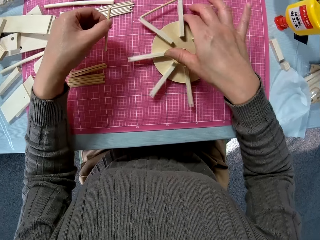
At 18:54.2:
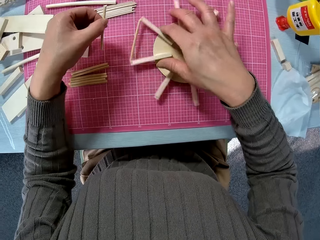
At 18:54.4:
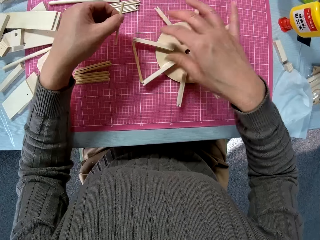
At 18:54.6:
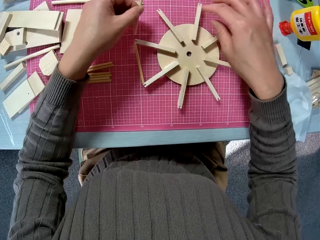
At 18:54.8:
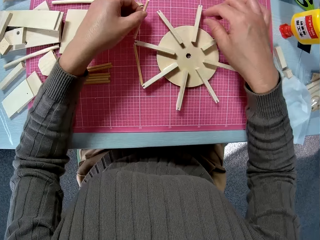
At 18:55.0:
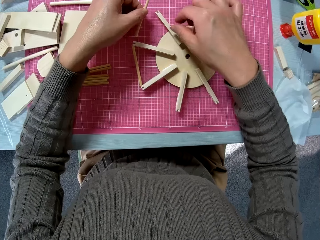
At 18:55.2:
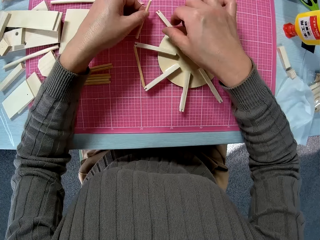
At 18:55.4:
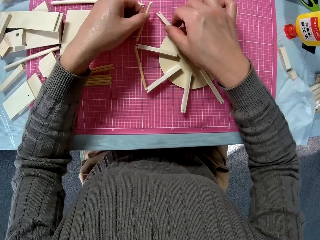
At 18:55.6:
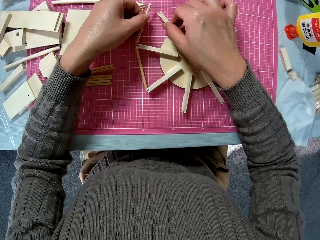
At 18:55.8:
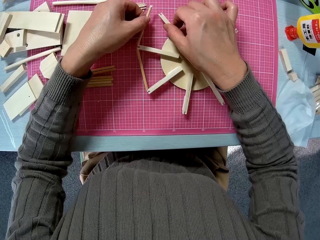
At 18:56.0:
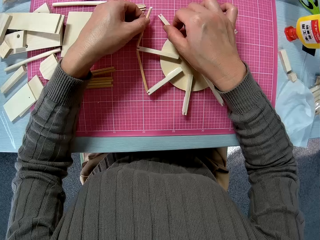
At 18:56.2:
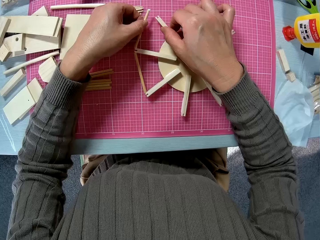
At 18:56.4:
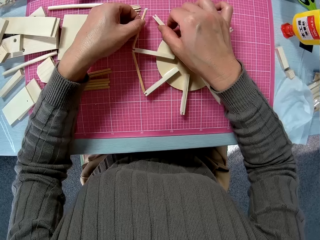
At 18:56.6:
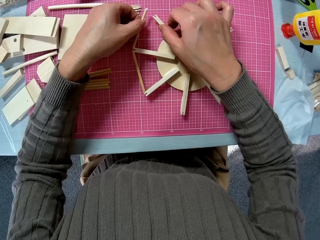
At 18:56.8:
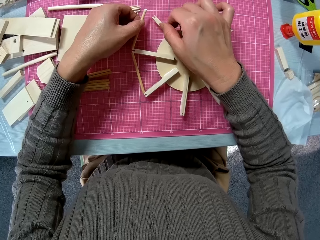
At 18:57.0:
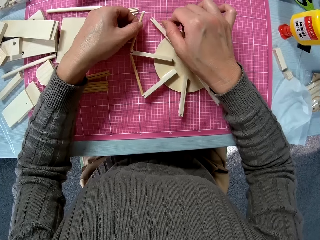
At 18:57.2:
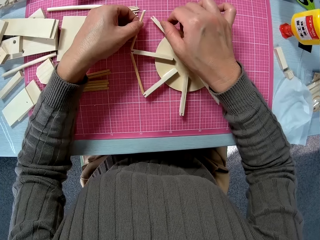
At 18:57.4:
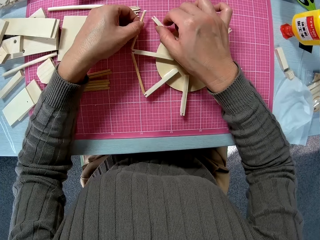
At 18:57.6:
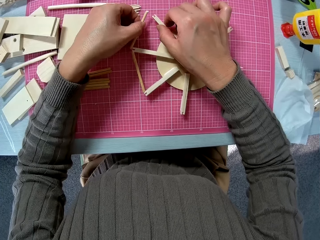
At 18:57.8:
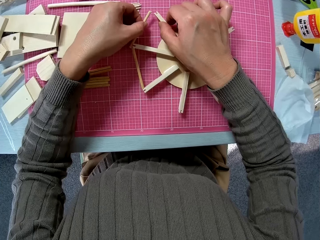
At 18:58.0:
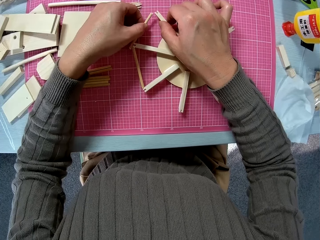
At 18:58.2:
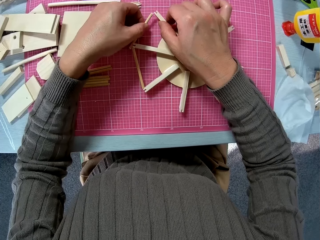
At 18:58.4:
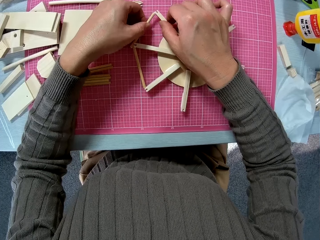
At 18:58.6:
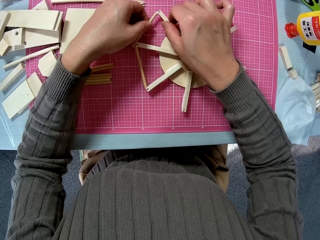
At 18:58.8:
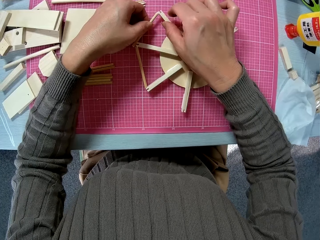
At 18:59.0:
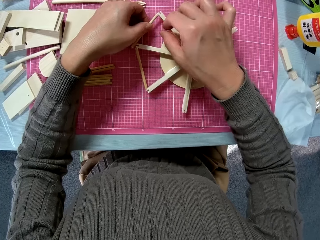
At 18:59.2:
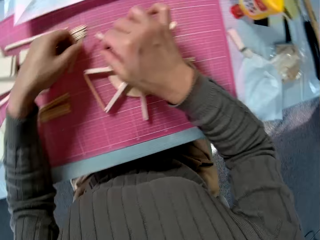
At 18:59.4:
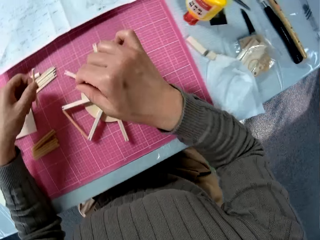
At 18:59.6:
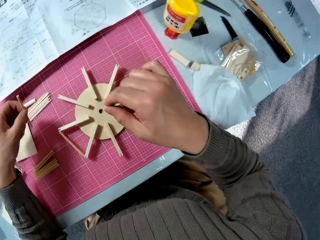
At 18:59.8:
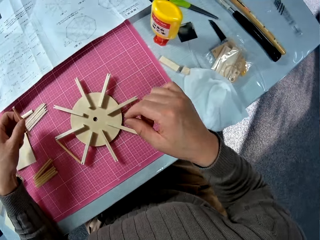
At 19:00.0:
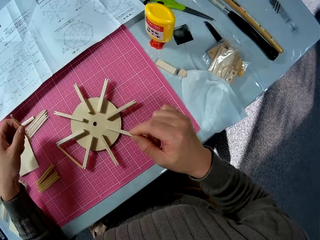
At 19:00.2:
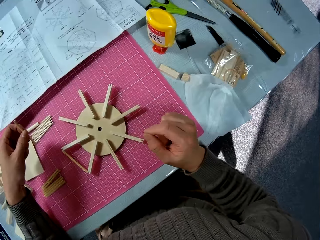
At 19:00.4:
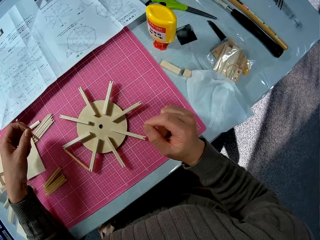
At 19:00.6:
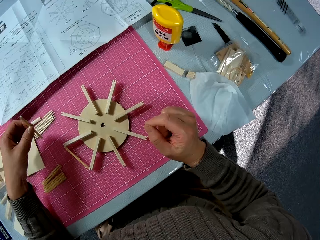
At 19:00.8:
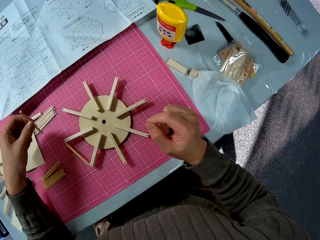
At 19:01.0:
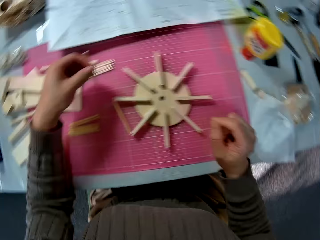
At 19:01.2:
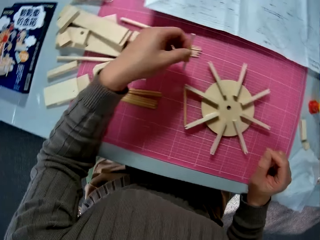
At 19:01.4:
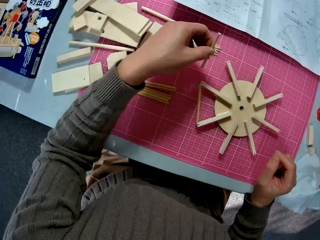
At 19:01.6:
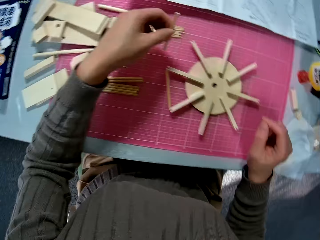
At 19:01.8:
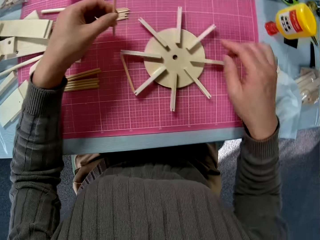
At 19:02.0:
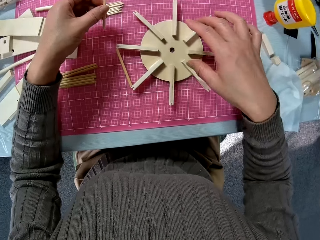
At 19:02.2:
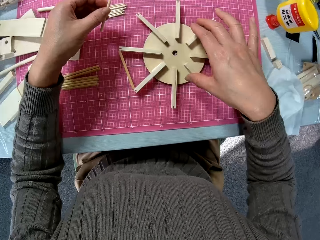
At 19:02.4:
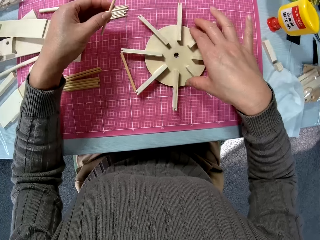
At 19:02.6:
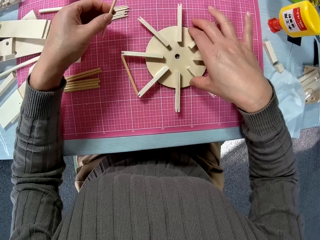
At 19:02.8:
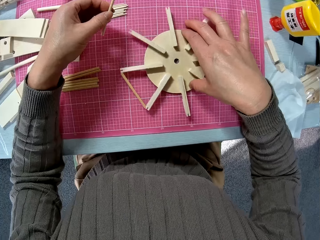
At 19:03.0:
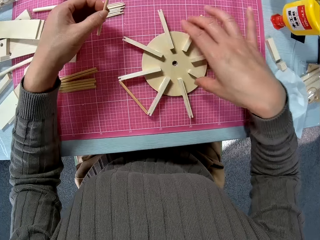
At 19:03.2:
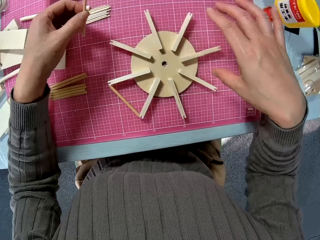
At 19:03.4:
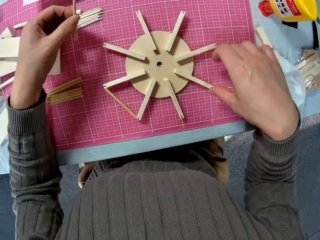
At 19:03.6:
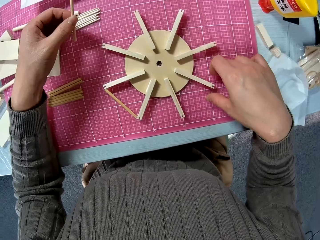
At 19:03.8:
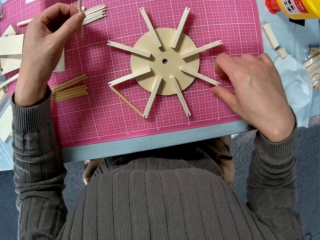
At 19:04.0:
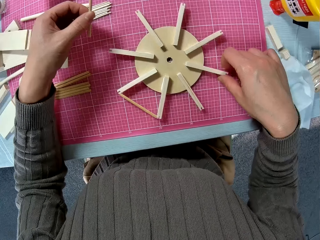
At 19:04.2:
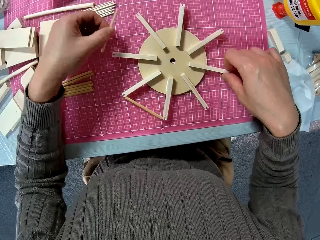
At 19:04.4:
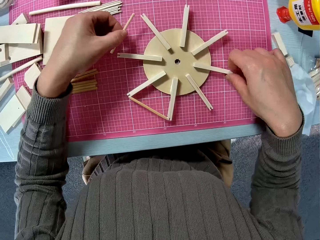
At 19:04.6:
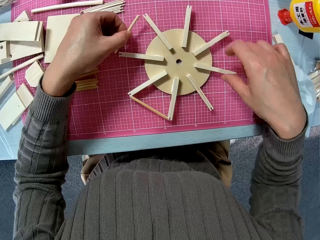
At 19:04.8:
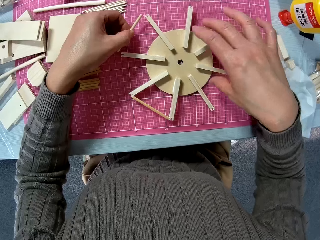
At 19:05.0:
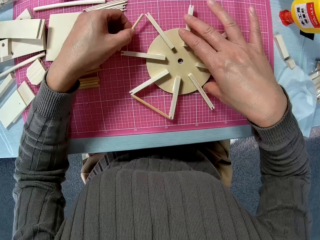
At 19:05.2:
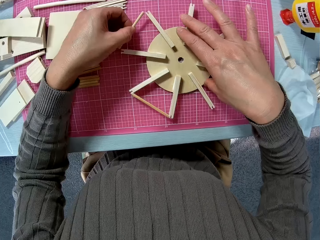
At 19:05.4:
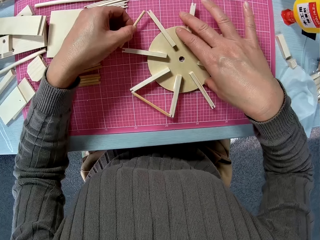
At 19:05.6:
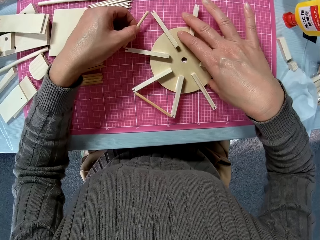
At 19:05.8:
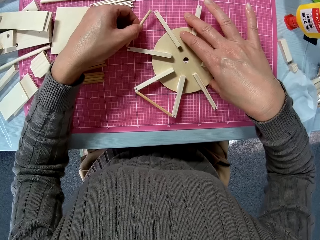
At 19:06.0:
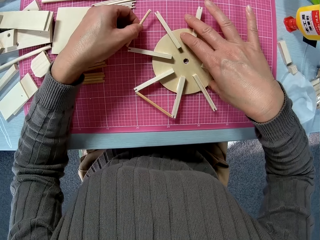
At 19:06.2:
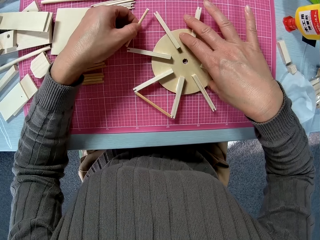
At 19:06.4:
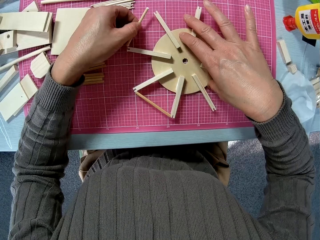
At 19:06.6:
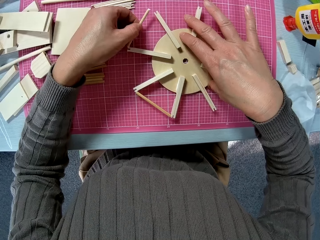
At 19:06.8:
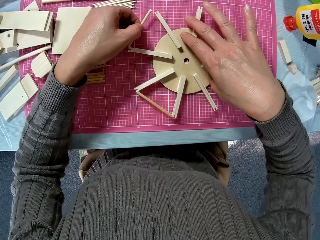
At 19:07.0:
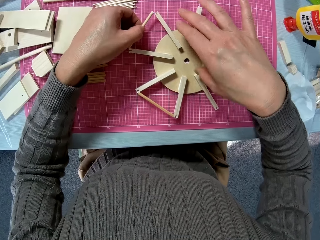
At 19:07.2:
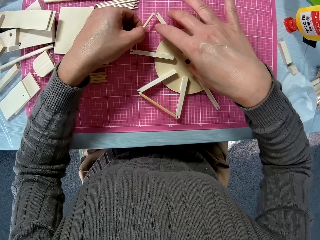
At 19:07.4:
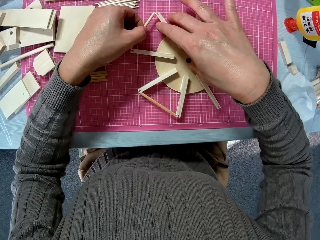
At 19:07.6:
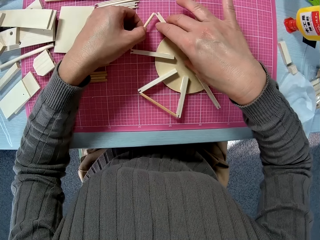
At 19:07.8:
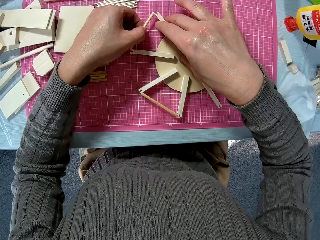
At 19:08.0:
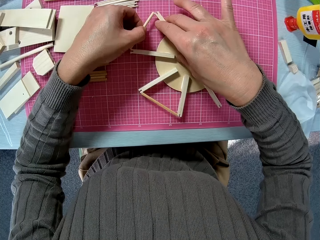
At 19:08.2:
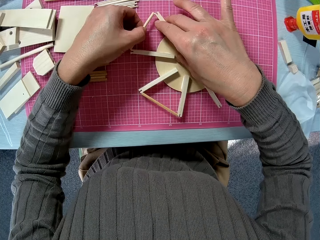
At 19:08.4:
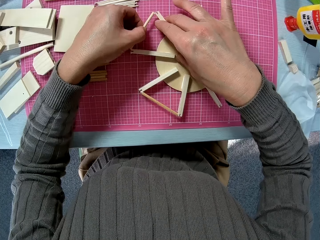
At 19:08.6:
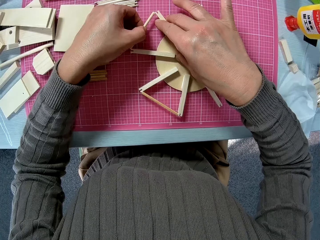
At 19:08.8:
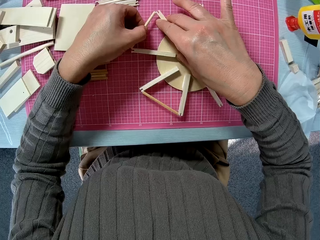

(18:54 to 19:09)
The camera wearer rotates the wooden object. They attach a piece of wood to the wooden object. They detach the piece of wood from the wooden object. They hold the Omnivent caravan rooflight. They attach a piece of wood to the wooden object.

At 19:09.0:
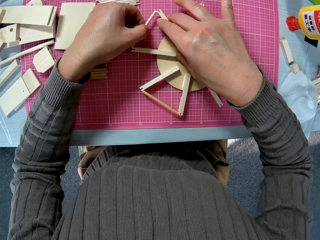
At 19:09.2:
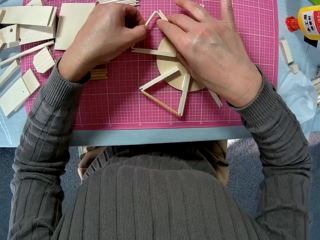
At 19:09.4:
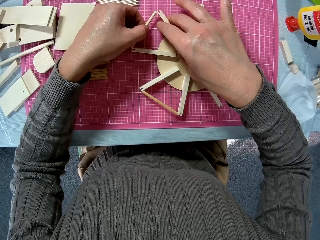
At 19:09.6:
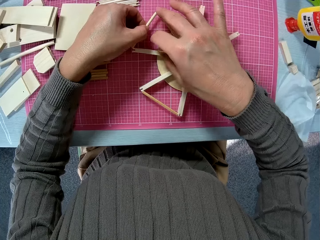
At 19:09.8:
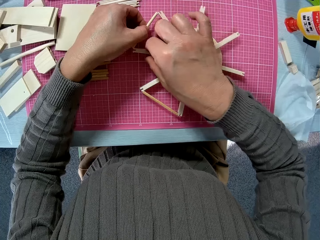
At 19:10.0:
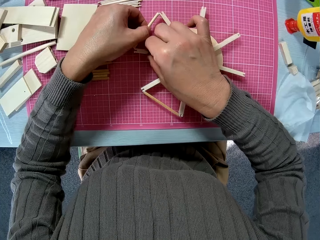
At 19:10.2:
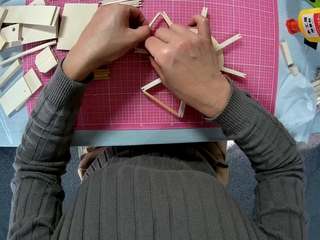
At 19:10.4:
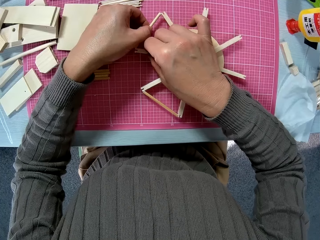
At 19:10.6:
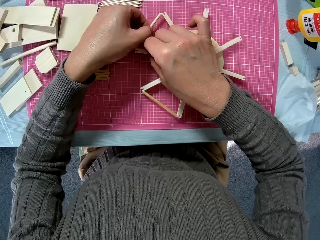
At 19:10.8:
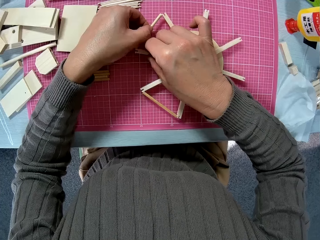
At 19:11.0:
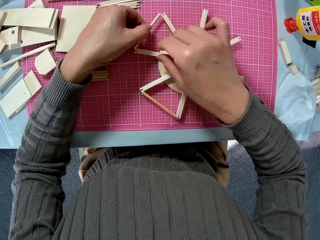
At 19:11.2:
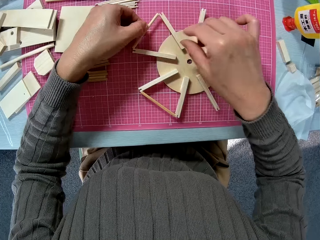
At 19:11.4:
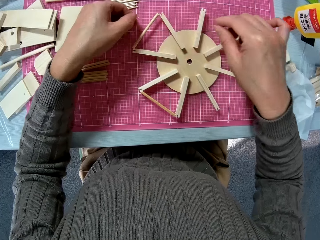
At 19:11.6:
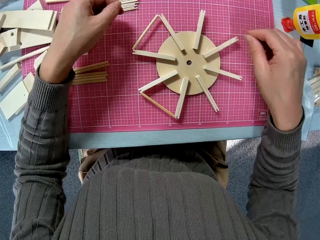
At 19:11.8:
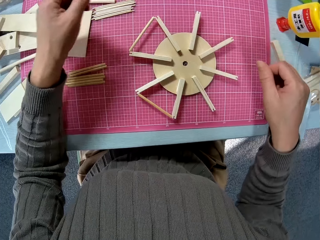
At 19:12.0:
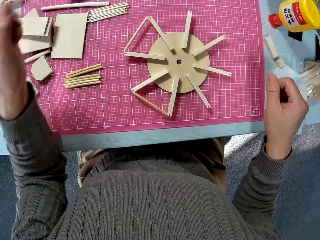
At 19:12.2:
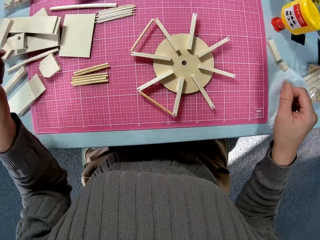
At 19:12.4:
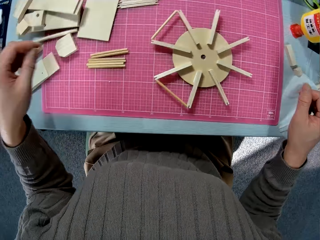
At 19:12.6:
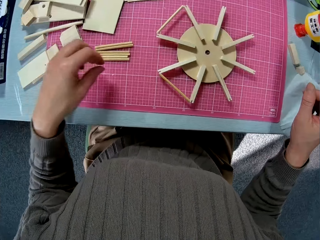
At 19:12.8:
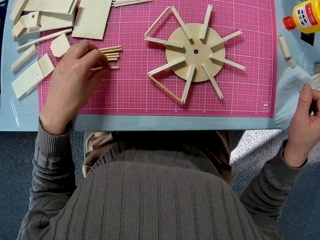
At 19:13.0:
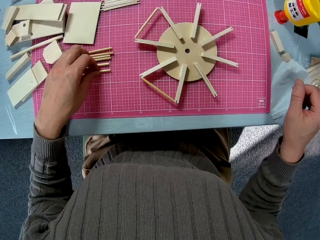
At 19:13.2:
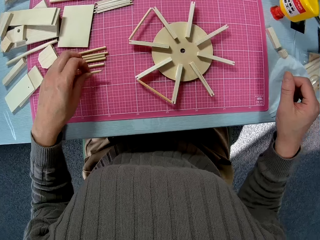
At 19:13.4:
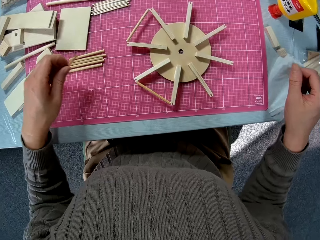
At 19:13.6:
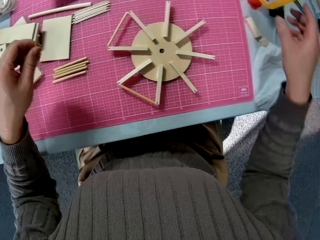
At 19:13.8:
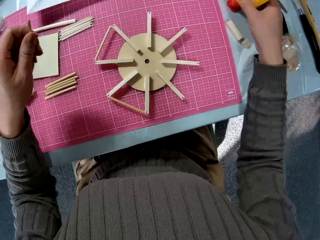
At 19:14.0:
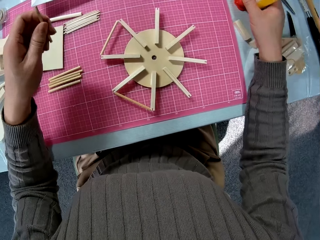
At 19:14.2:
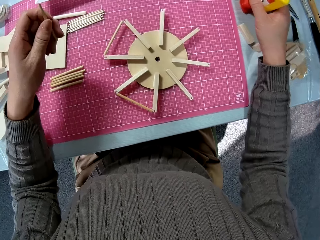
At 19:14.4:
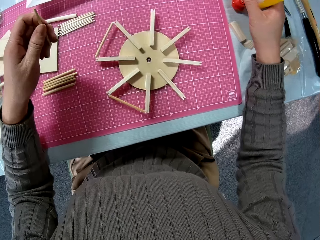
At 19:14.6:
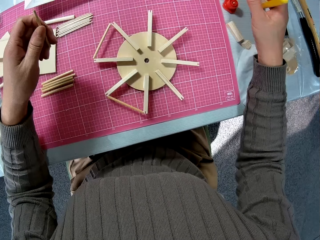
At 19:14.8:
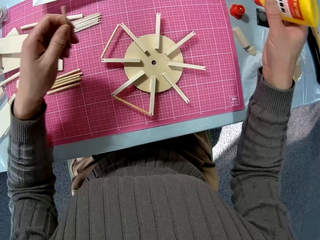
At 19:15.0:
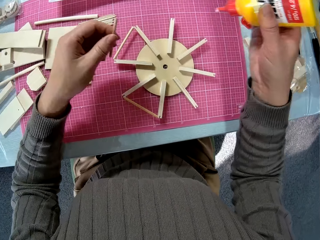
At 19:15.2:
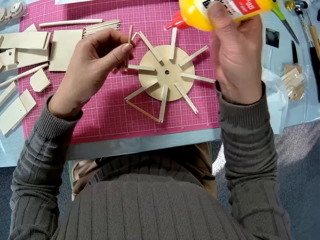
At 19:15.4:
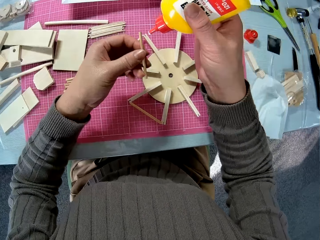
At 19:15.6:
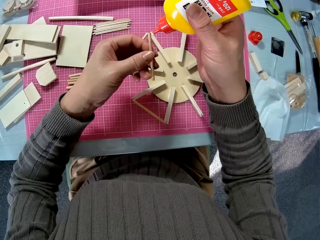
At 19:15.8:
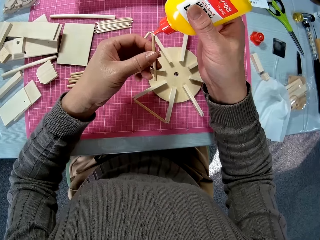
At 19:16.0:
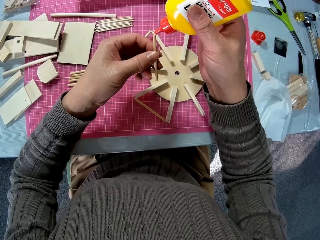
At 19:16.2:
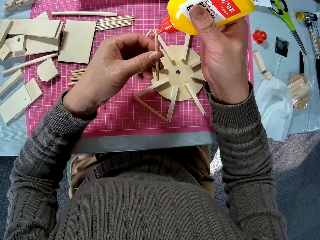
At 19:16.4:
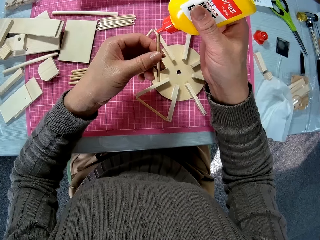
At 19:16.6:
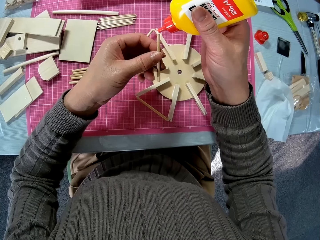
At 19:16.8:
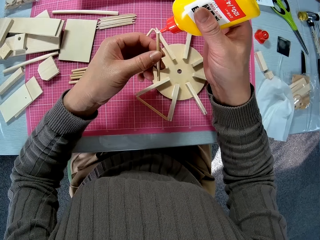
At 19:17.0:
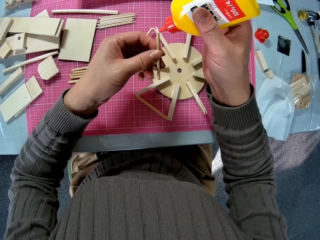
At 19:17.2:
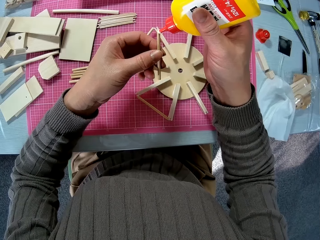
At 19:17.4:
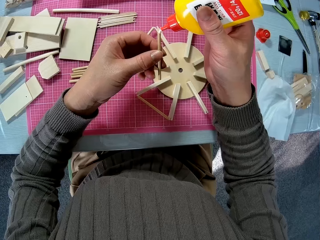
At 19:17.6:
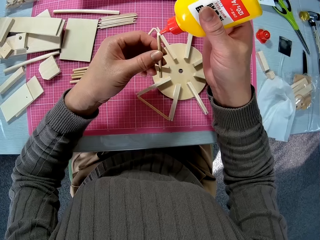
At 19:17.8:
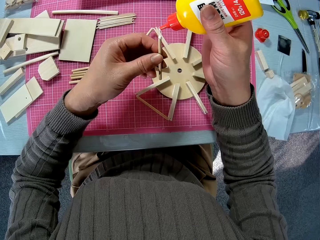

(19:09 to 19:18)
The camera wearer glues the smaller piece of wood to the best position on the bigger piece of wood. They pick up another smaller piece of wood on the table. They pick up the glue and apply the glue to the piece of wood.
